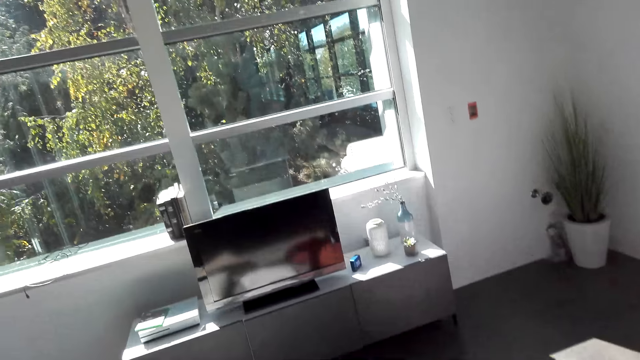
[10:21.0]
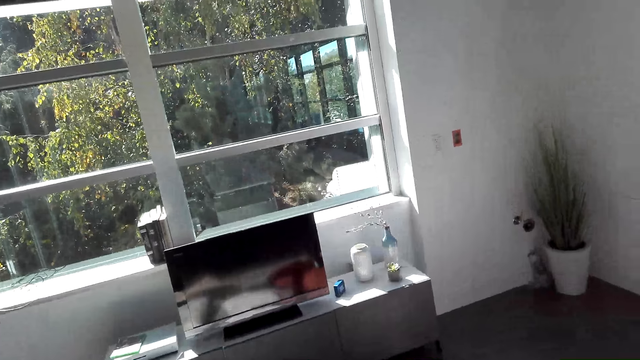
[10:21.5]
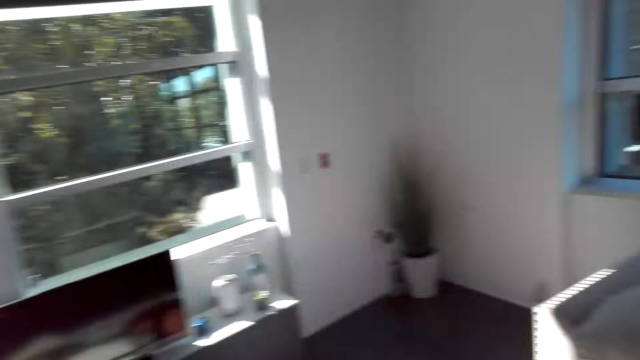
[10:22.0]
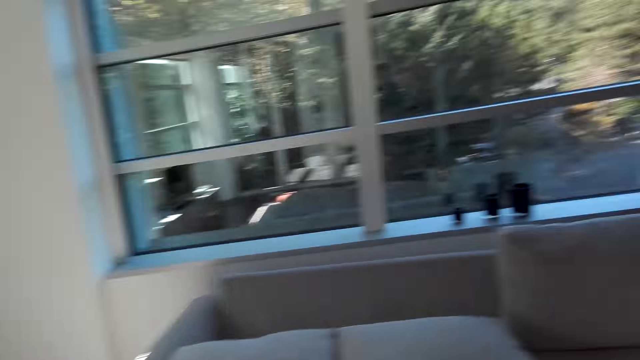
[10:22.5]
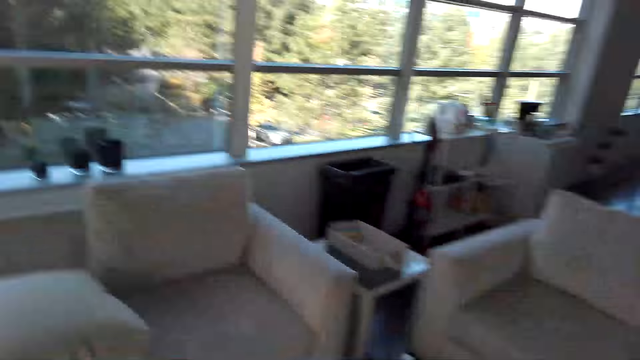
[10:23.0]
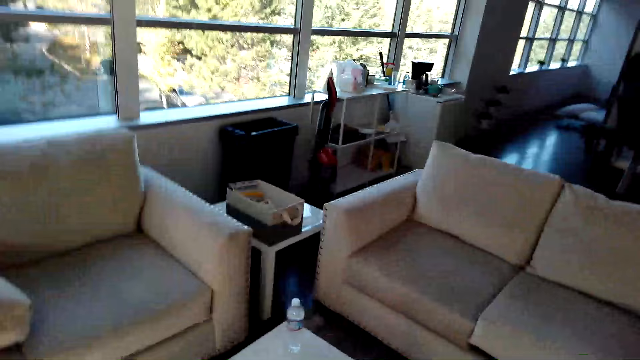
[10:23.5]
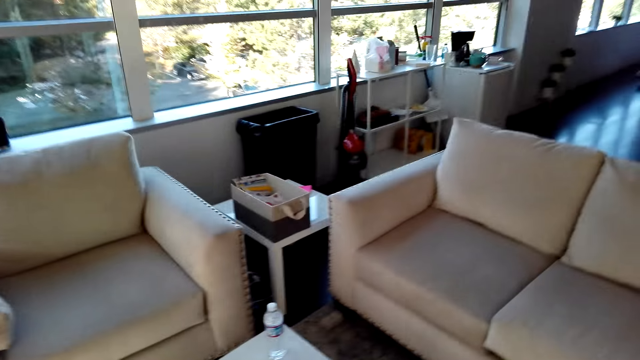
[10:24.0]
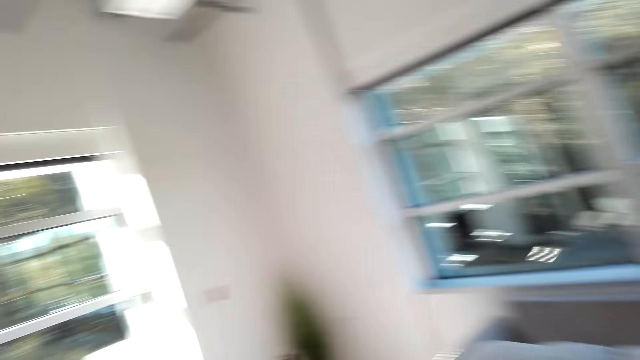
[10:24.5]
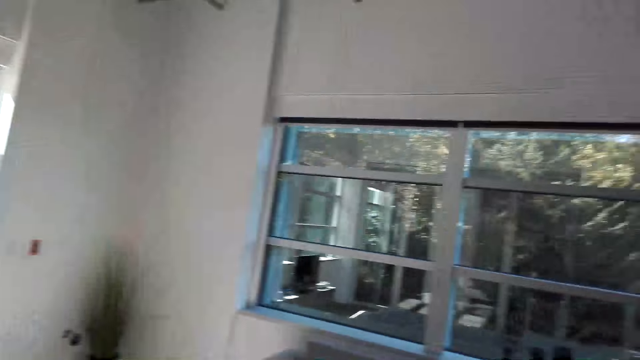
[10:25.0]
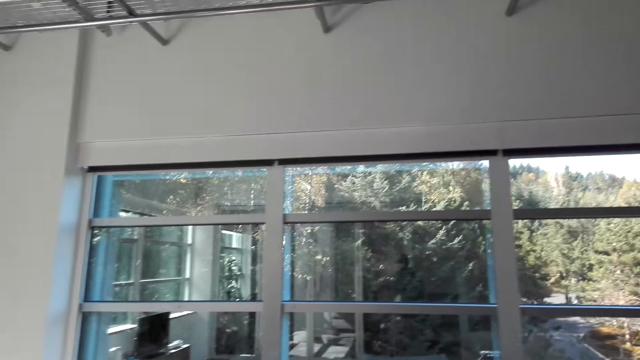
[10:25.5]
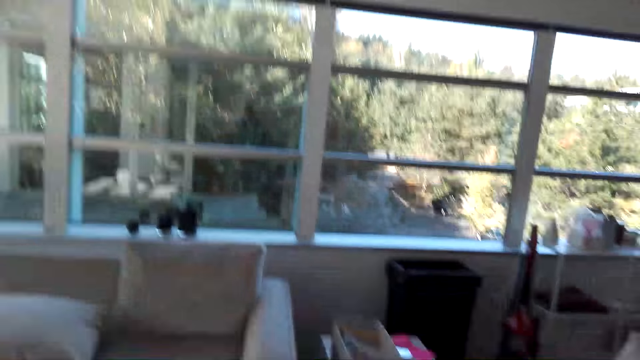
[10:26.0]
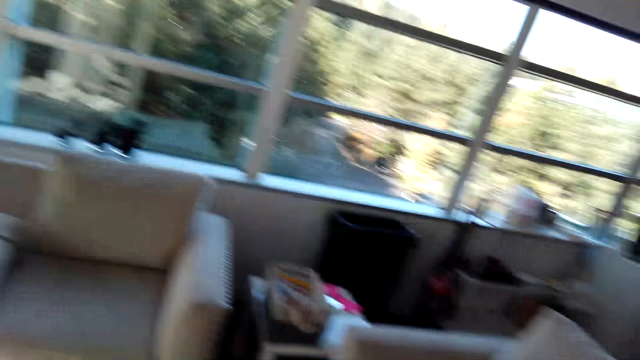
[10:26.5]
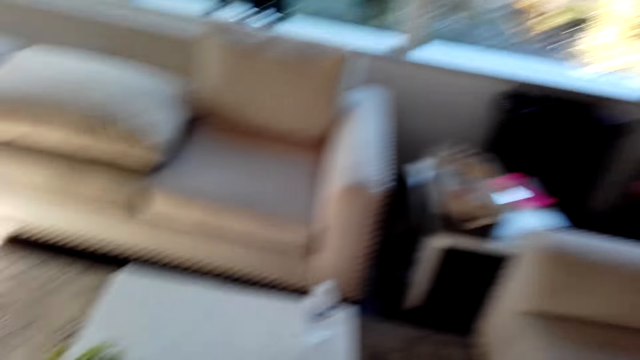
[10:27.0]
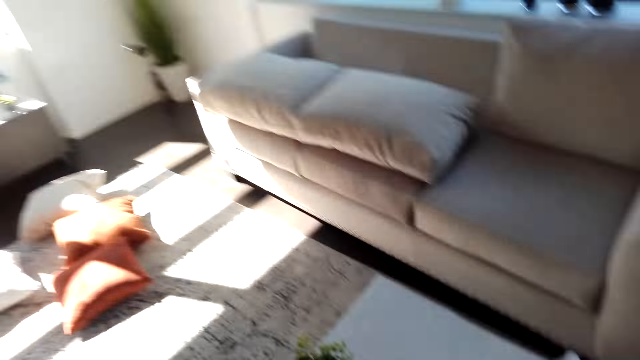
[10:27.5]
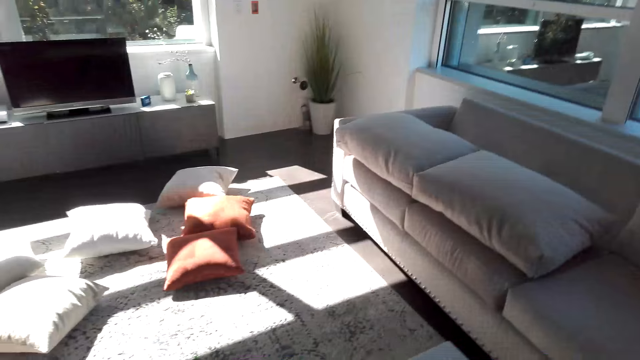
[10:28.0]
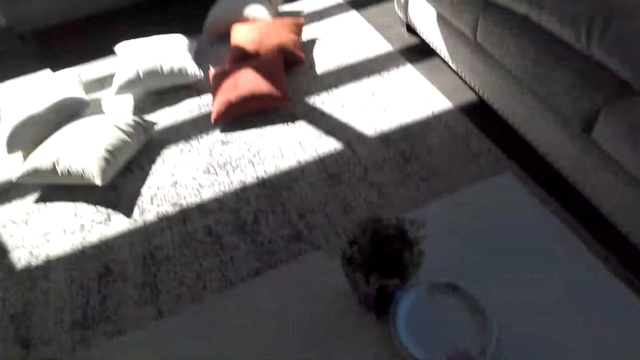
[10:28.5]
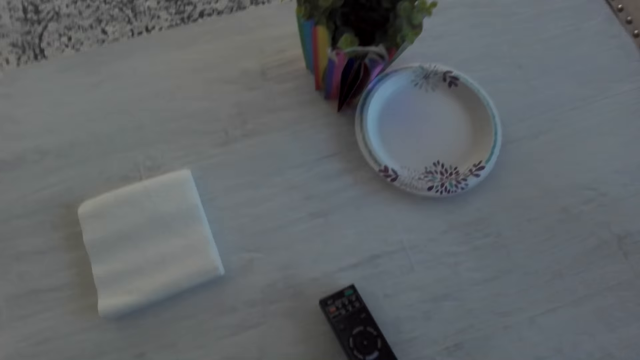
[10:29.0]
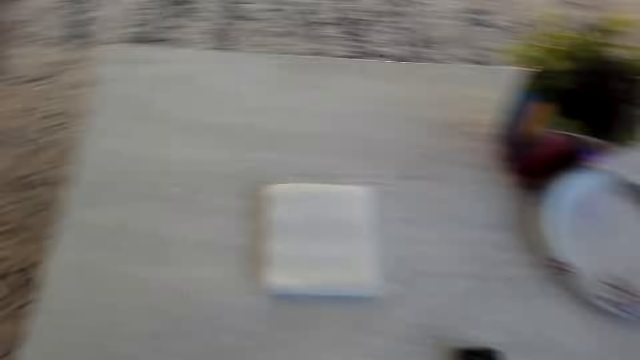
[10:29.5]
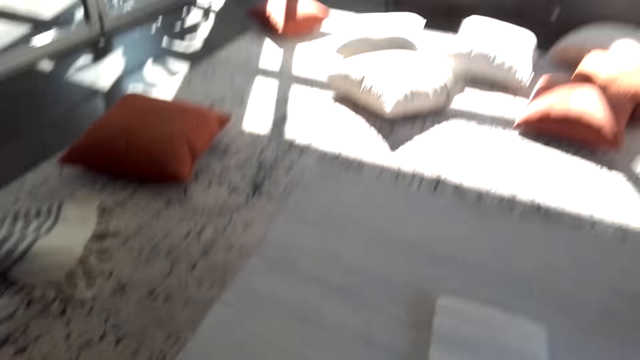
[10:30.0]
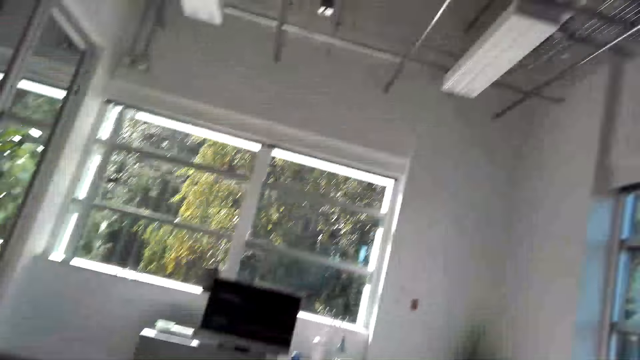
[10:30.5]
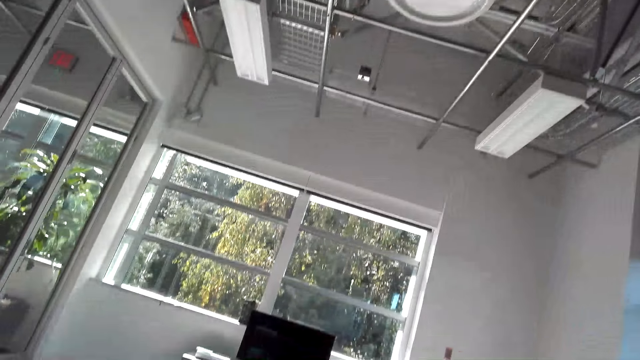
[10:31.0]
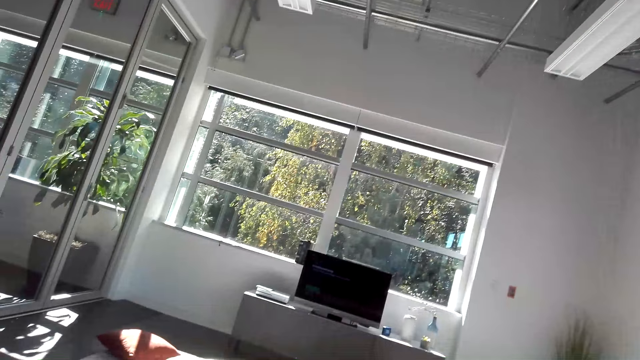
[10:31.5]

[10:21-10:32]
The camera wearer looks around a room. They sit on a sofa.

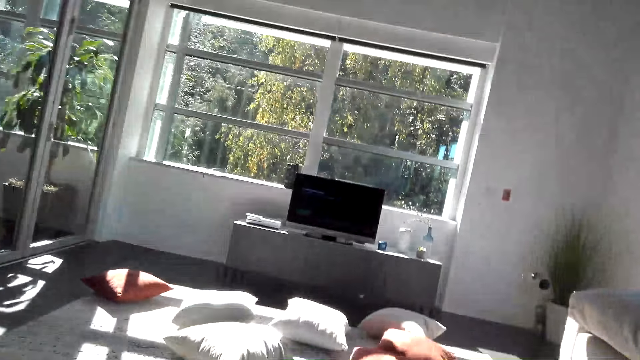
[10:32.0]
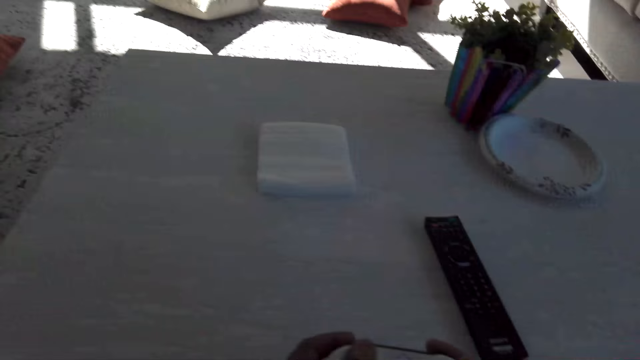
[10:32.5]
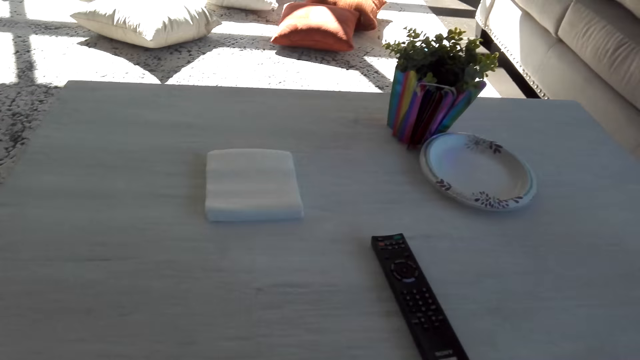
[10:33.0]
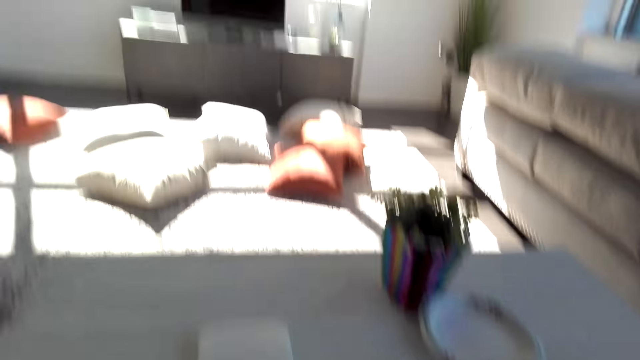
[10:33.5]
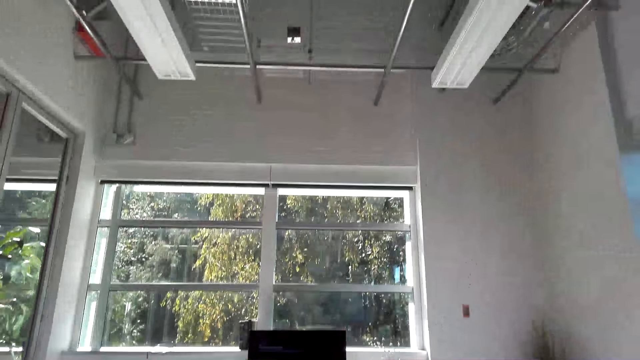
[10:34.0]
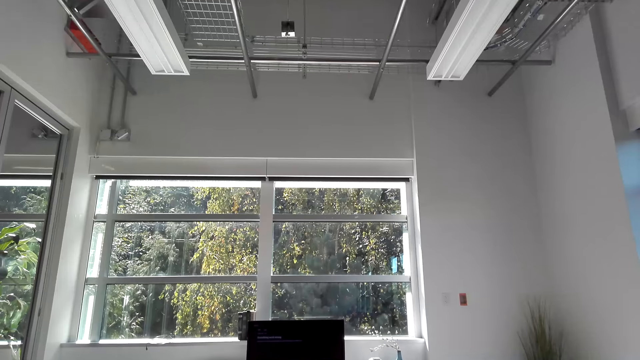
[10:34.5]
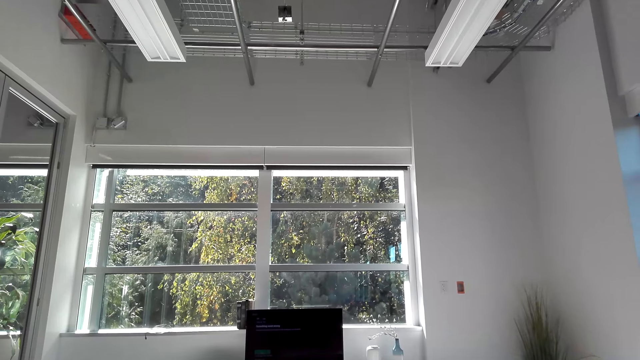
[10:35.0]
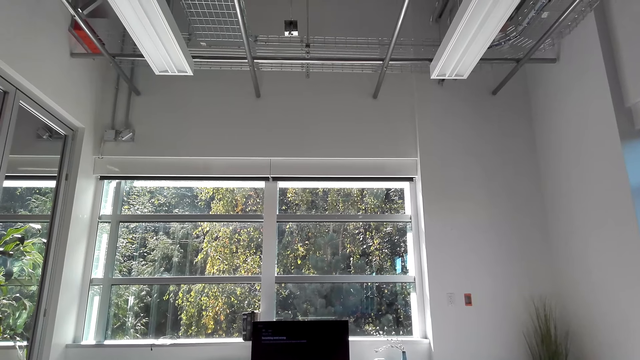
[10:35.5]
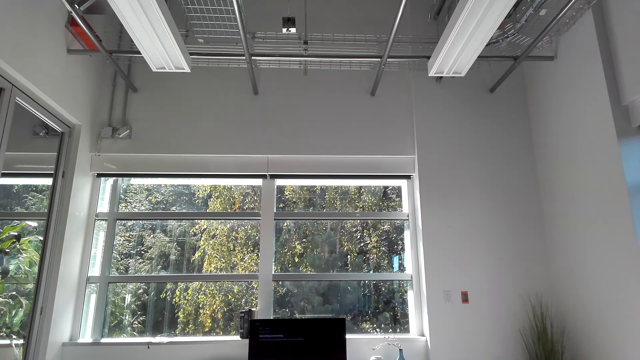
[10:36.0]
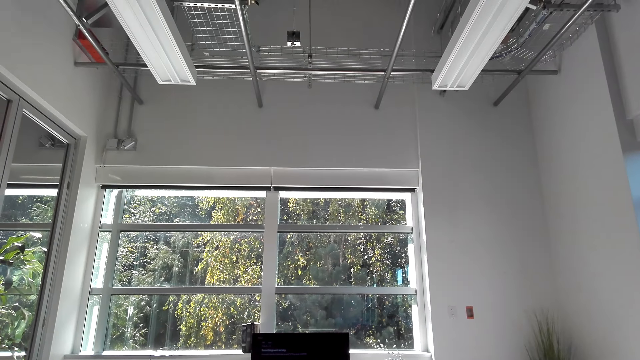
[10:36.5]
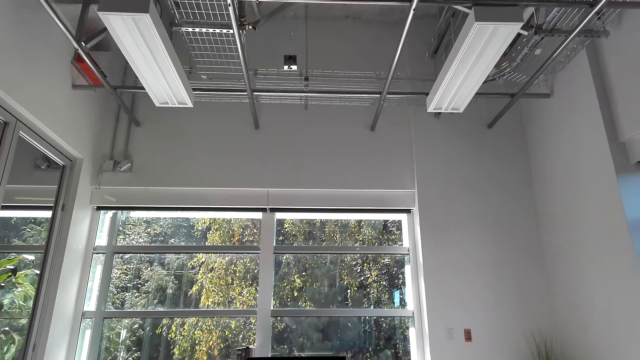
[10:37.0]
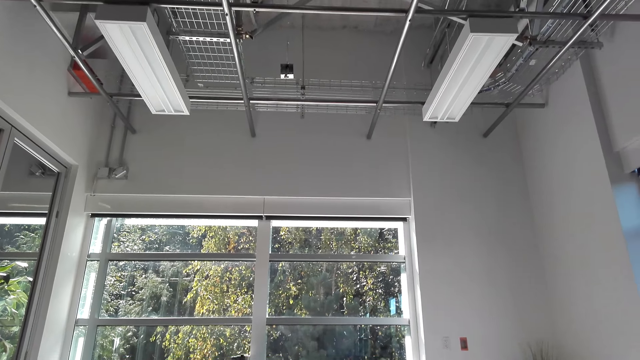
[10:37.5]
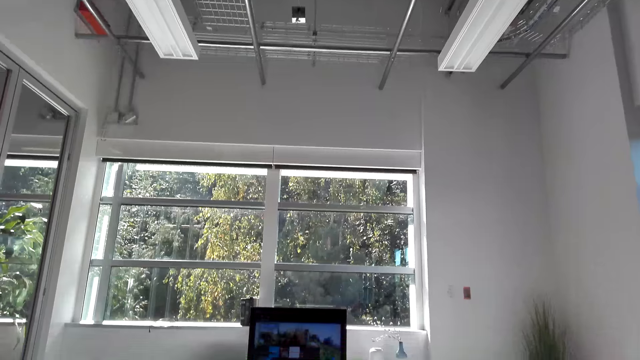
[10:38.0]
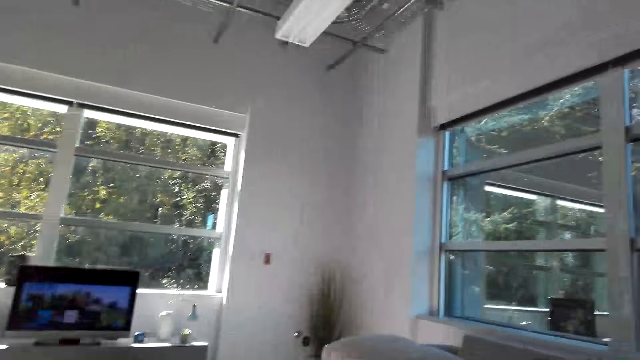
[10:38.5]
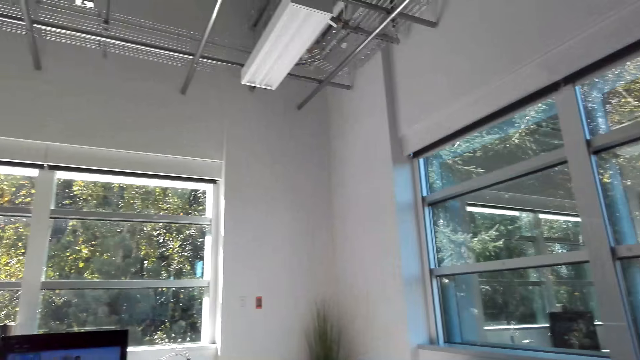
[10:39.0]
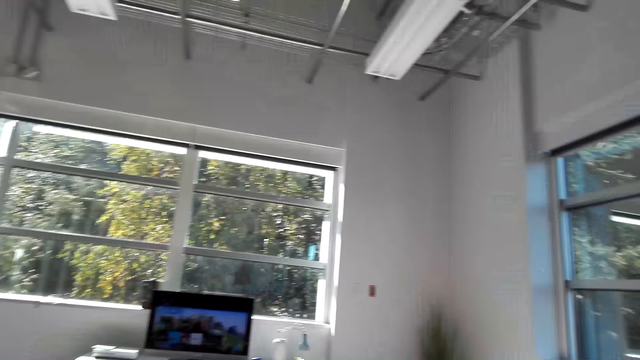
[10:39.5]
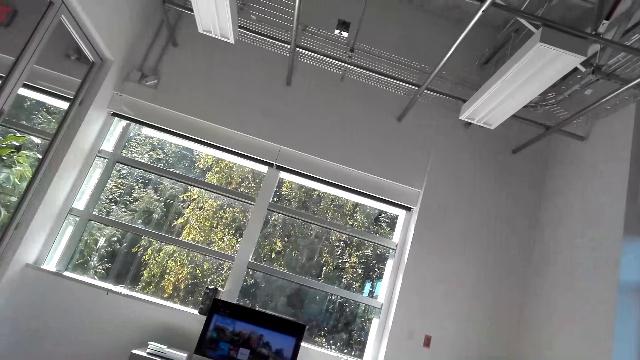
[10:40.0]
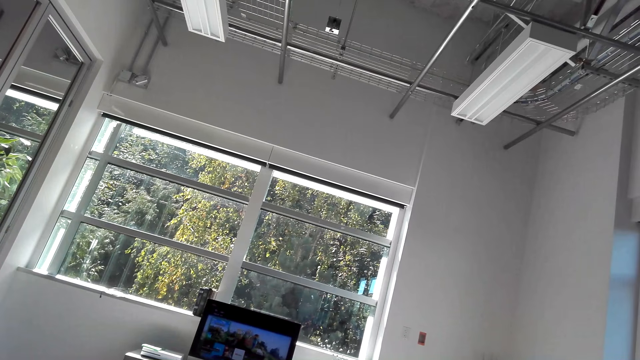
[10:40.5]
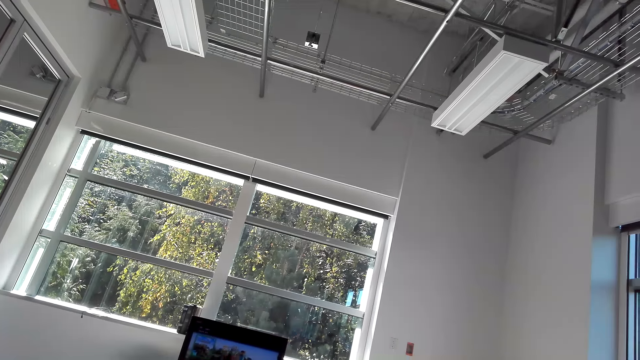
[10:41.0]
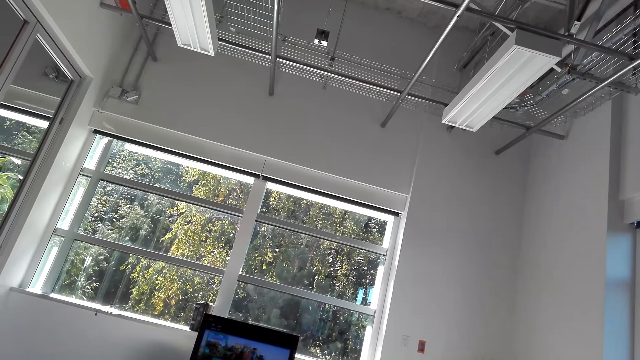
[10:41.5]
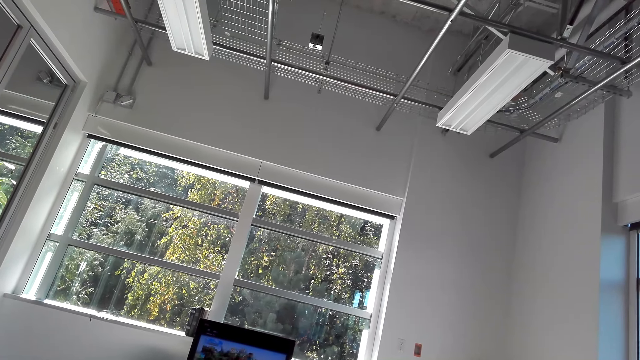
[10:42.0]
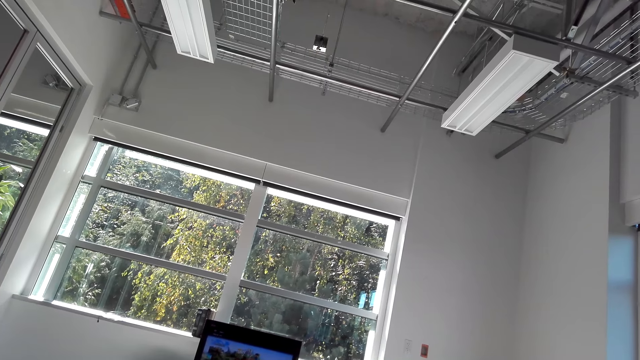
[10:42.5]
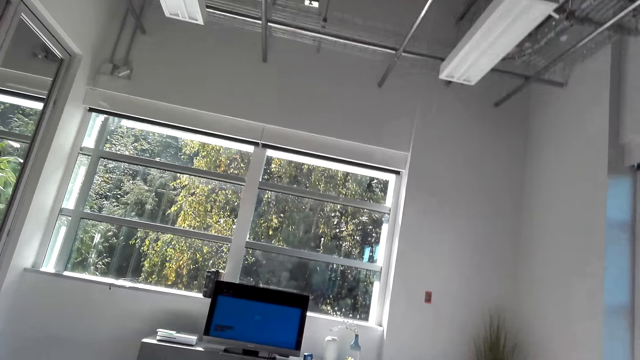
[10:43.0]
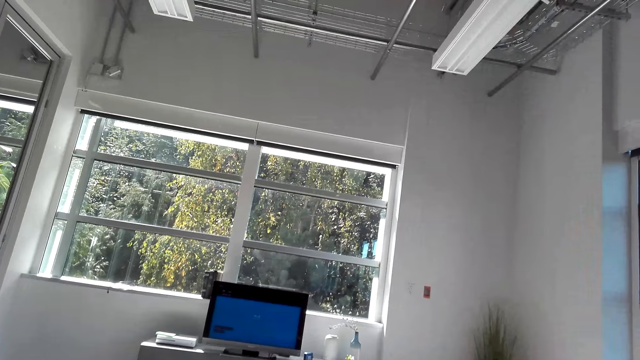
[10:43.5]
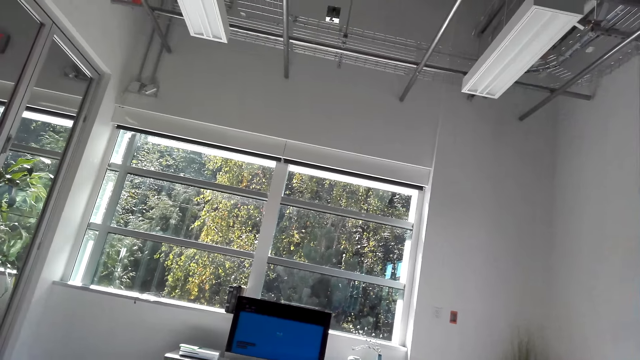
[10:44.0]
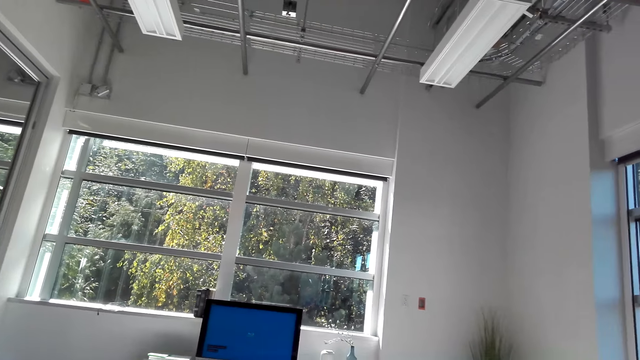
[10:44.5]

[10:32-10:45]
The camera wearer holds a phone with their hands. They look at the window. They stare at the window.
